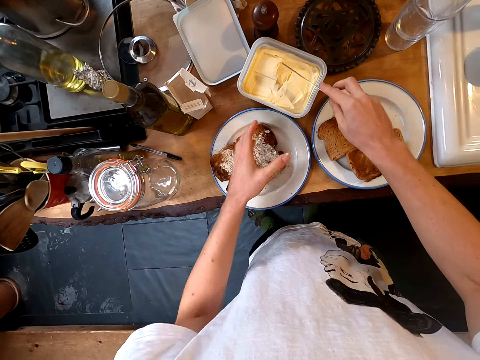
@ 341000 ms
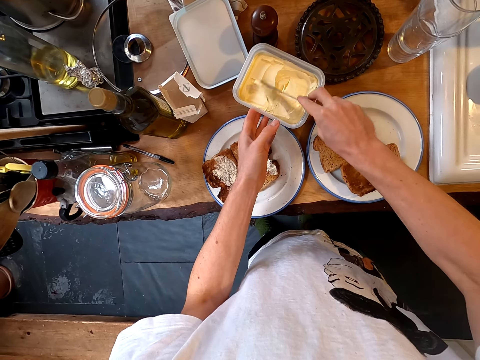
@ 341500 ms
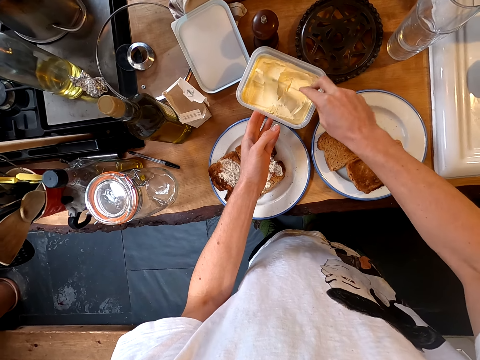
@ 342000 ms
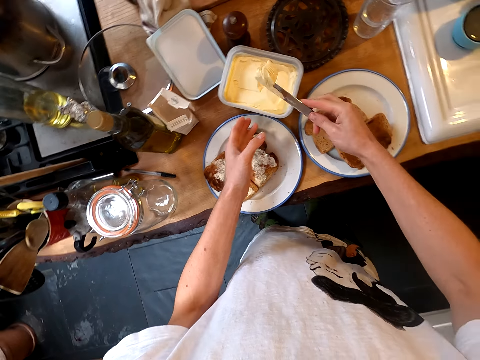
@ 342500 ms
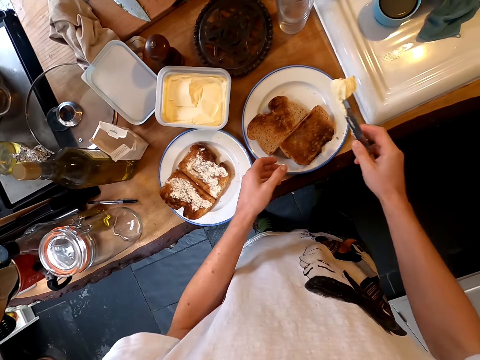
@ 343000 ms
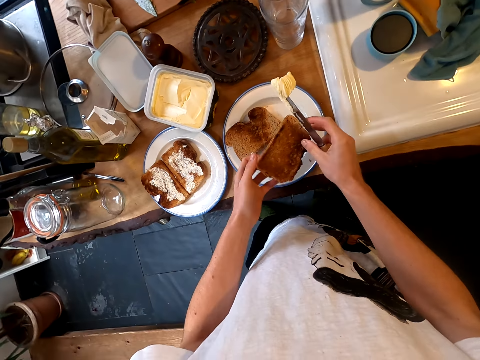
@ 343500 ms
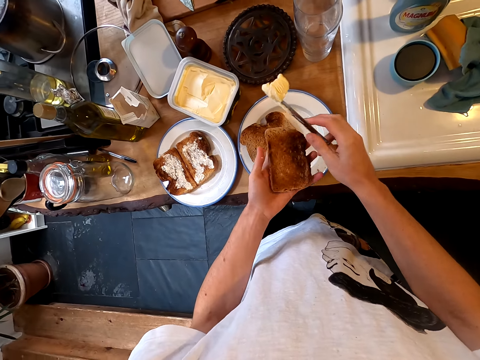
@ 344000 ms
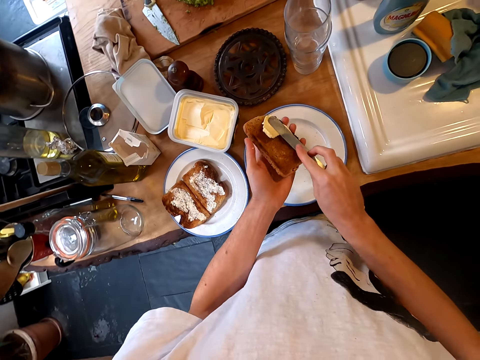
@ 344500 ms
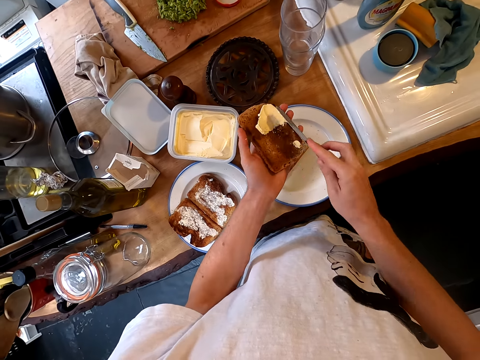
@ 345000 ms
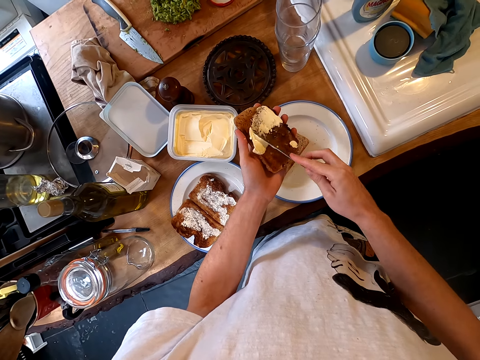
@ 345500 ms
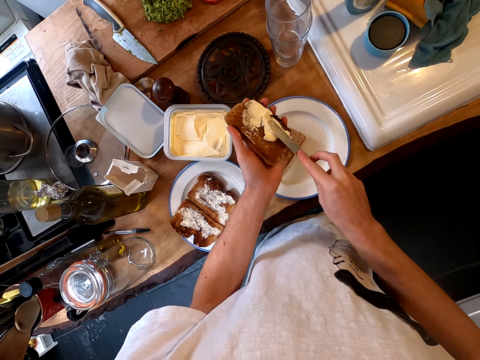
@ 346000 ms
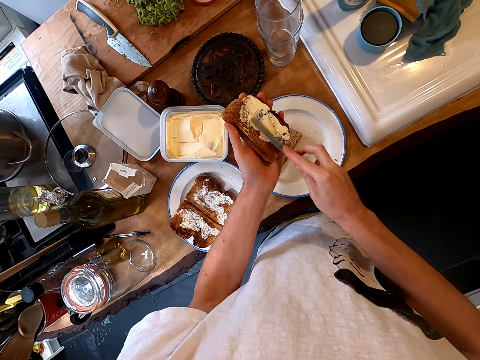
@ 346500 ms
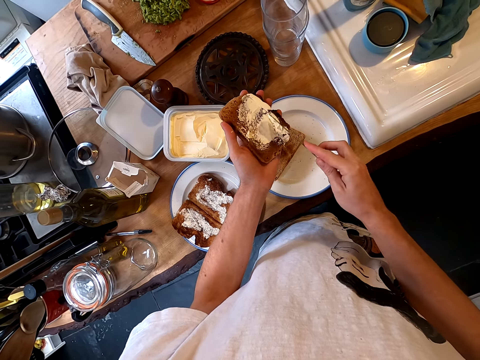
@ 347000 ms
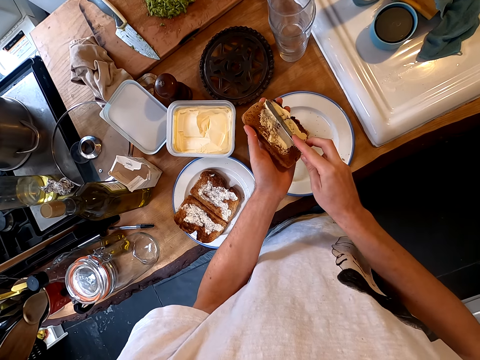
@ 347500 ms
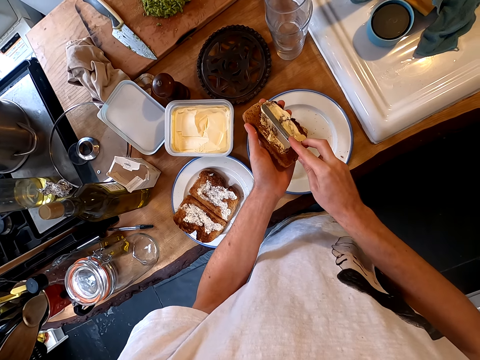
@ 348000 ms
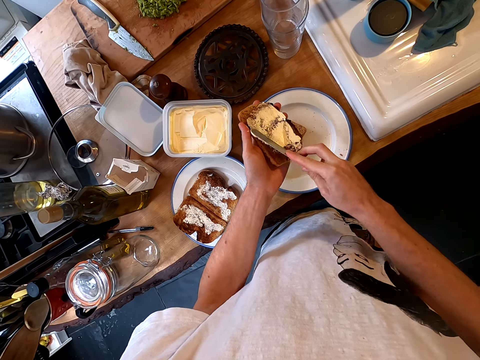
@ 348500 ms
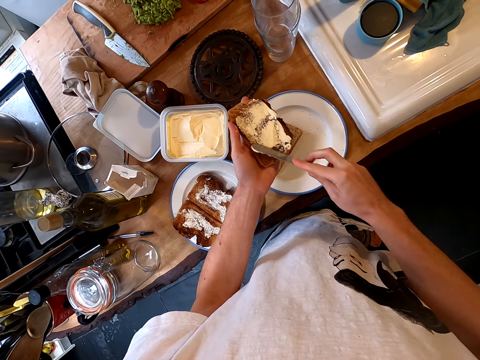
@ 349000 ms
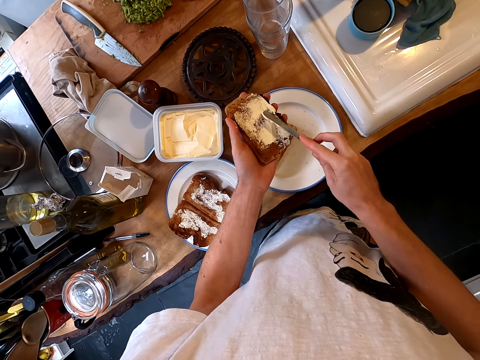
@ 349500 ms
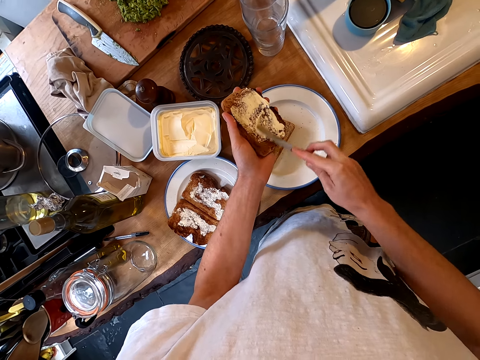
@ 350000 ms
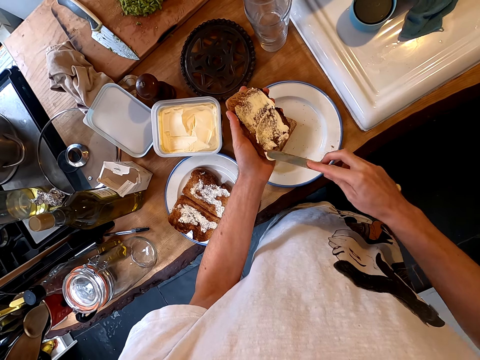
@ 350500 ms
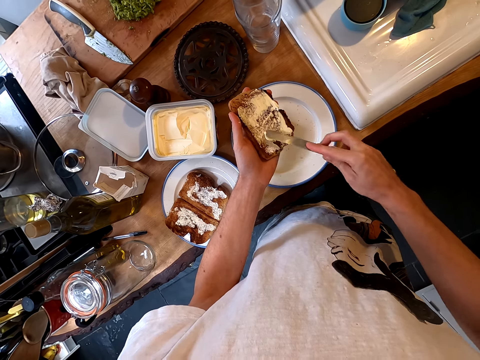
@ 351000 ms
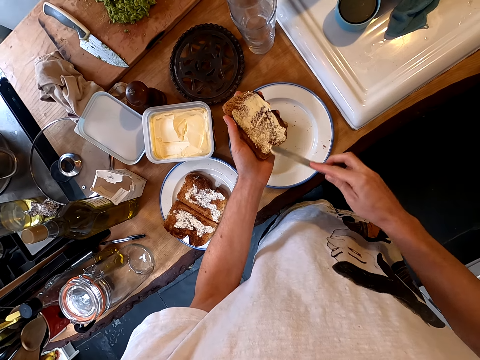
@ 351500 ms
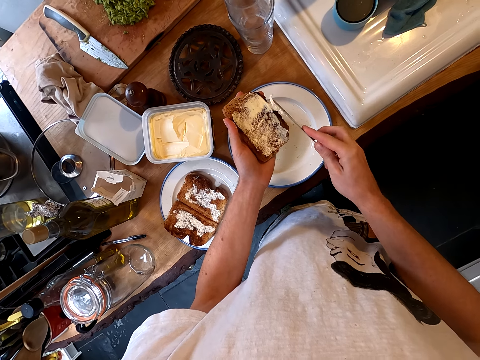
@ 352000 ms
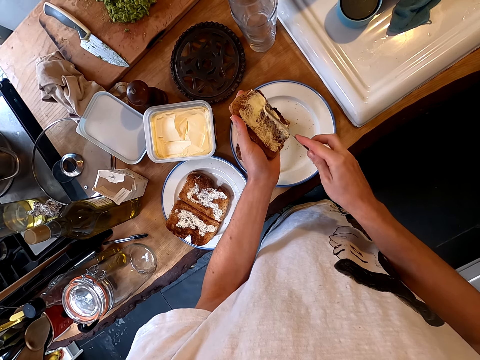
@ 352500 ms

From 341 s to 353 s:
The camera wearer pulls his hand off the bread. He picks margarine with a knife. He picks up the bread. He applies margarine on the bread with the knife.

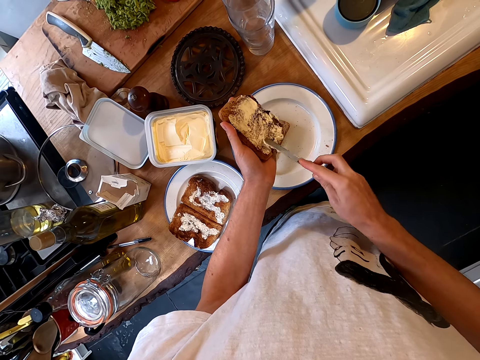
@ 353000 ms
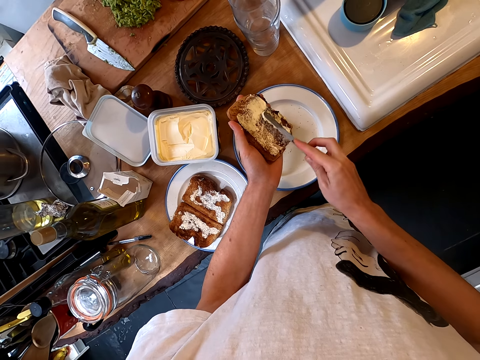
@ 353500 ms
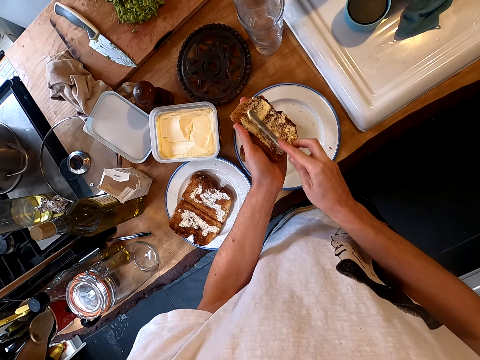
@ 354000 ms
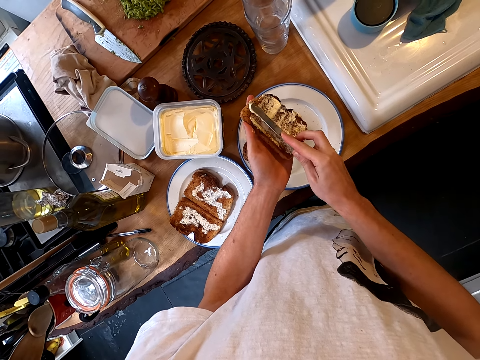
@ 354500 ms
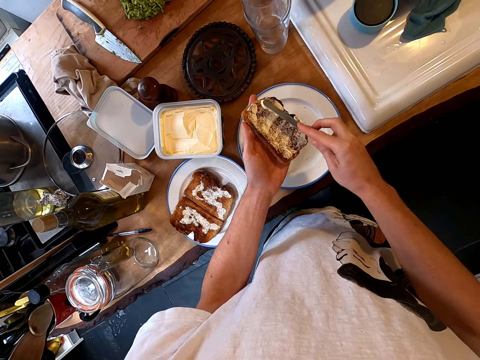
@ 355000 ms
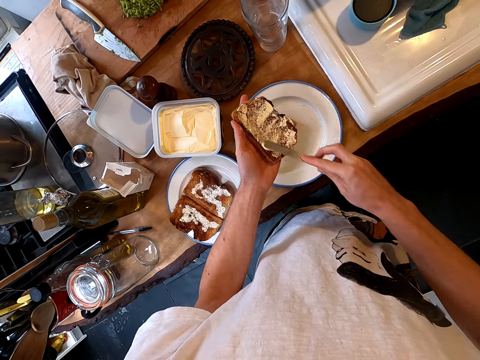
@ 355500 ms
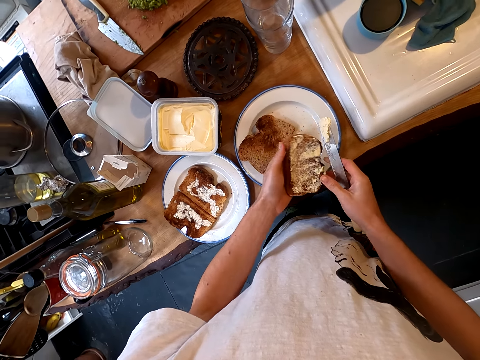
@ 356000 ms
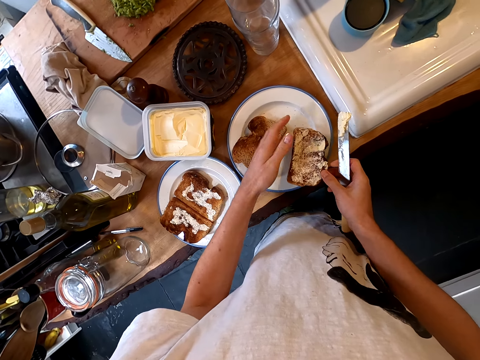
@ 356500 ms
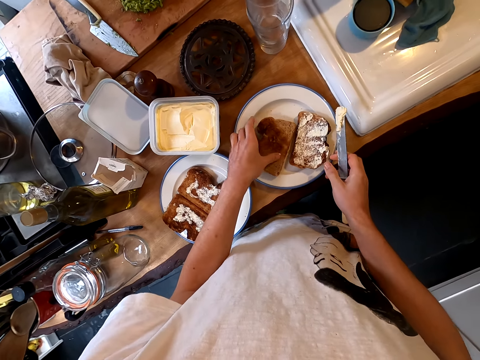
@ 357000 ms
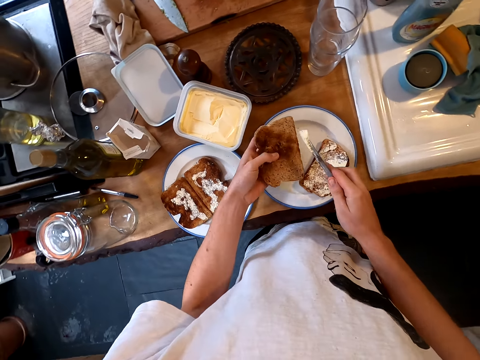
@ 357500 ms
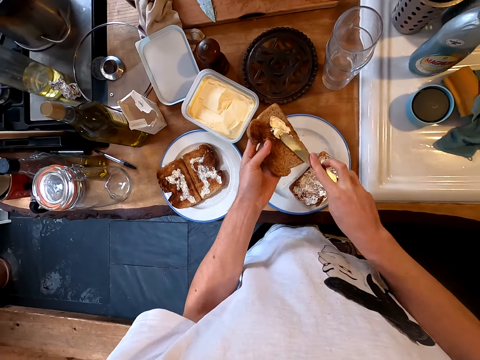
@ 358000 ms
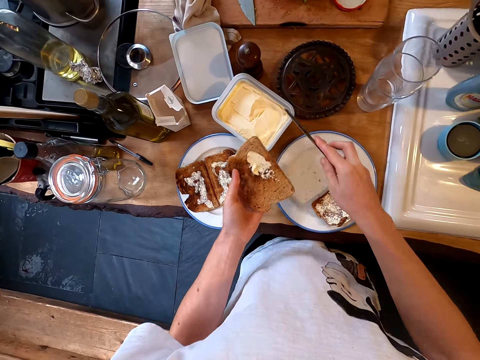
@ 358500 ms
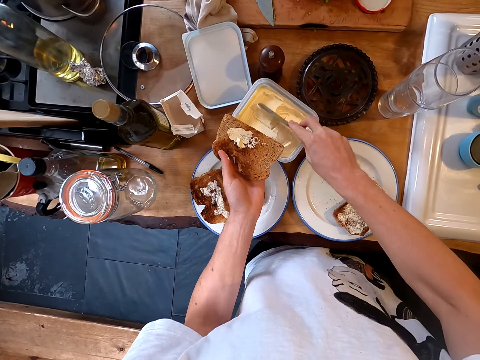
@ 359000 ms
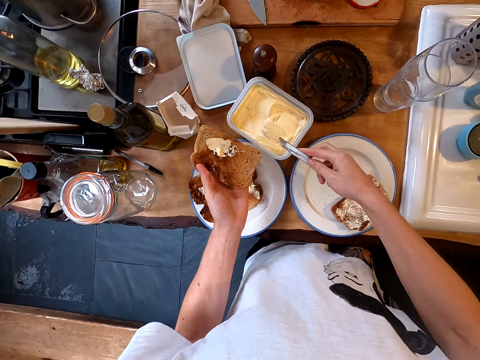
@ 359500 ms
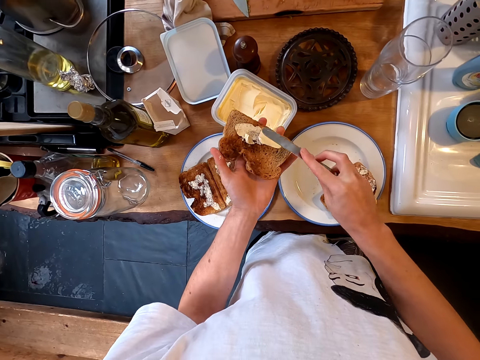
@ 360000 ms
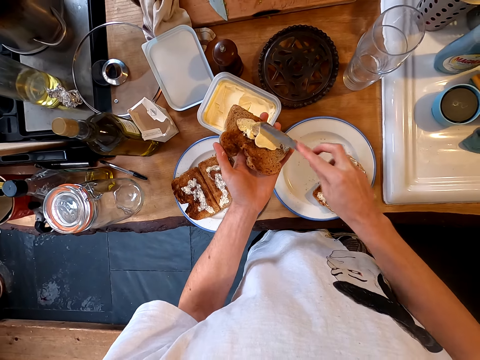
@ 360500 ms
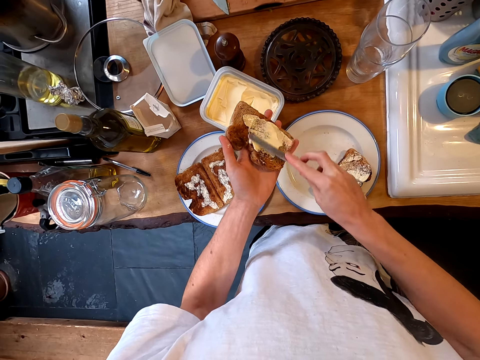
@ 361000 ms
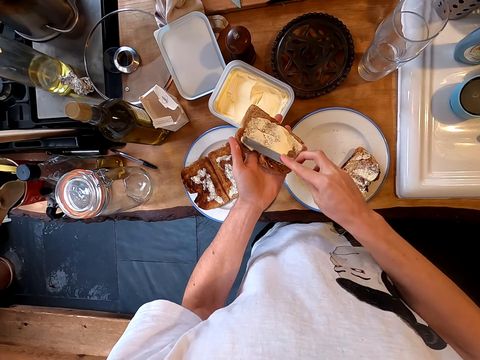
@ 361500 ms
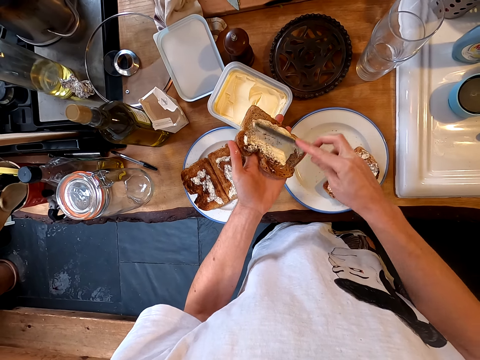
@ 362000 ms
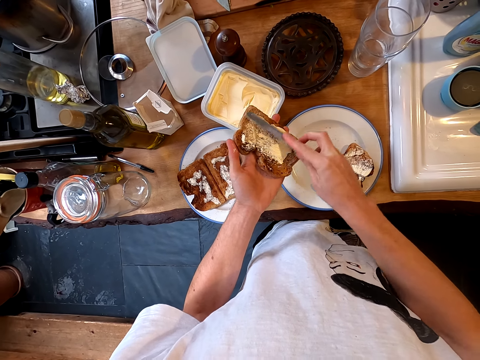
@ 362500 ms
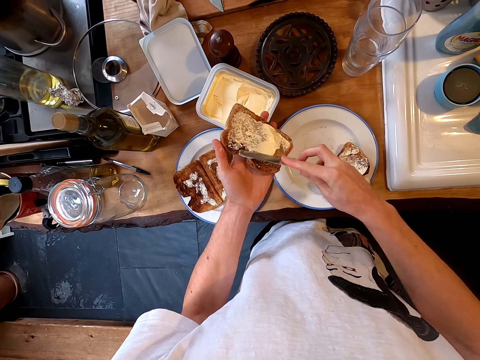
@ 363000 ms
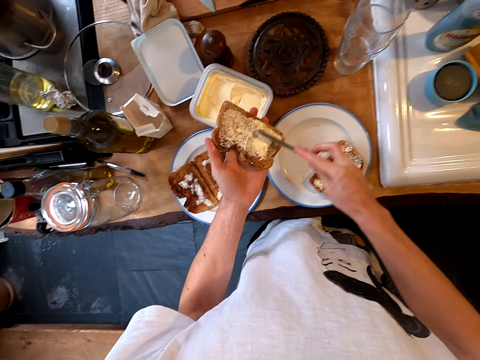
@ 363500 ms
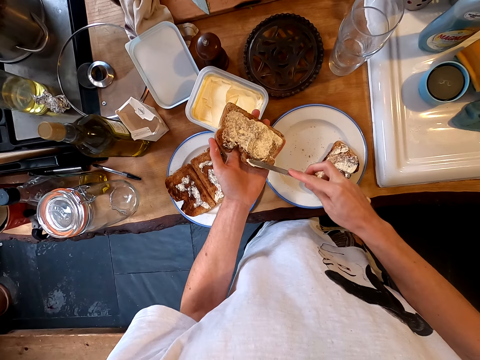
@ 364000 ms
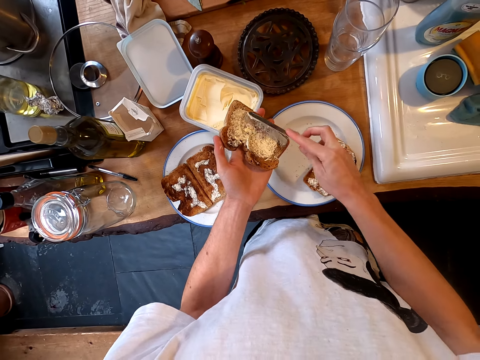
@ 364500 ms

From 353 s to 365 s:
The camera wearer puts the bread on the plate. They pick up the bread. They apply margarine on the bread with a knife. They pick margarine with the knife. They apply margarine on the bread with the knife.

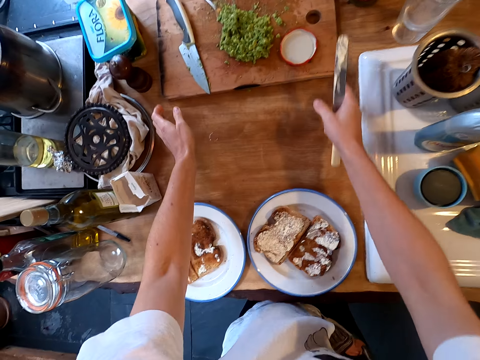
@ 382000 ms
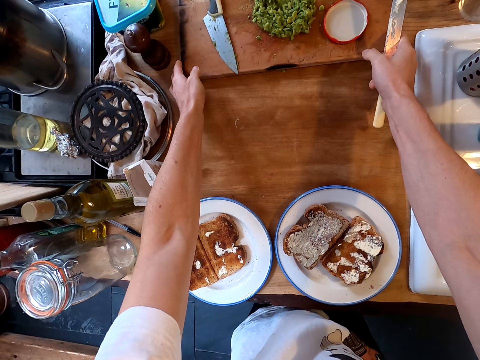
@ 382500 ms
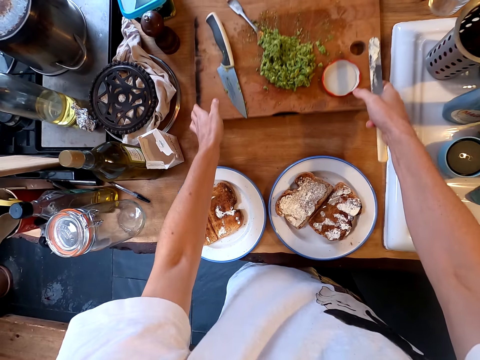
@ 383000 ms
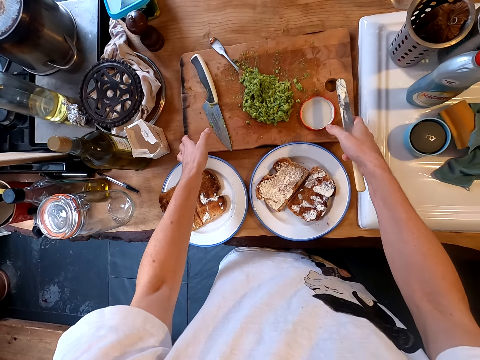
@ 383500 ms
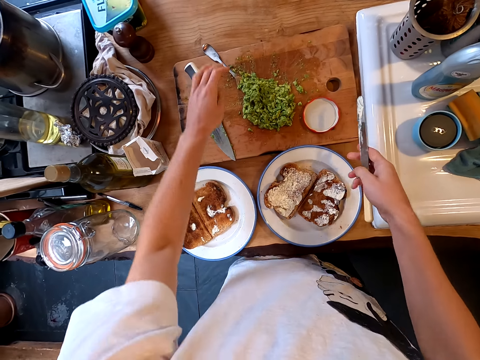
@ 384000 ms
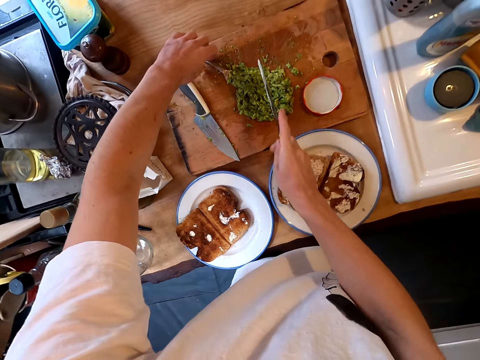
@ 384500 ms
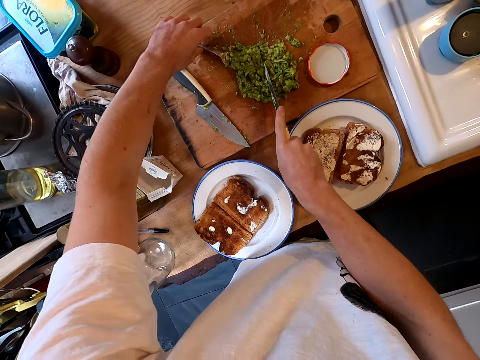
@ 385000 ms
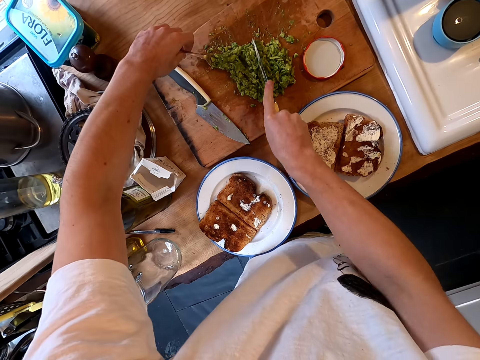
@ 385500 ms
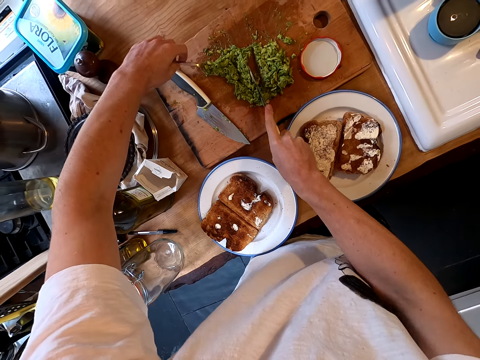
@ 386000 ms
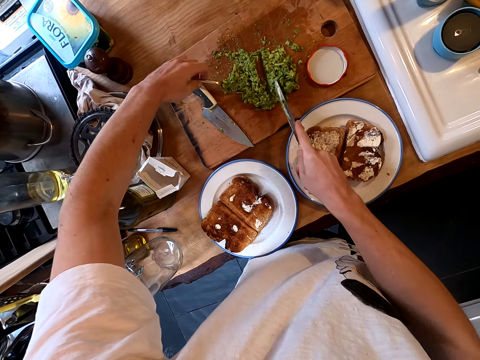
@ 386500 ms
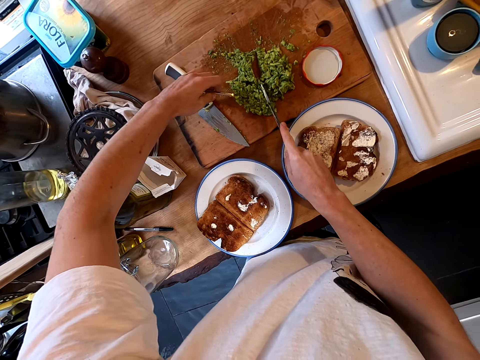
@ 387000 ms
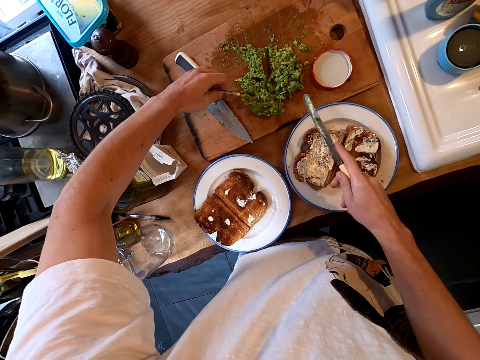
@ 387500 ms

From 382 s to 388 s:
The camera wearer pulls a cutting board. They pick up a fork, cut guacamole with a knife, hold the fork and put the guacamole on the fork with the knife.
